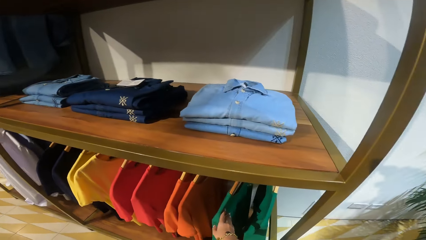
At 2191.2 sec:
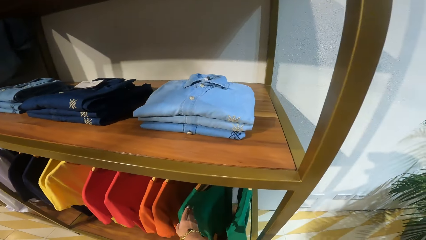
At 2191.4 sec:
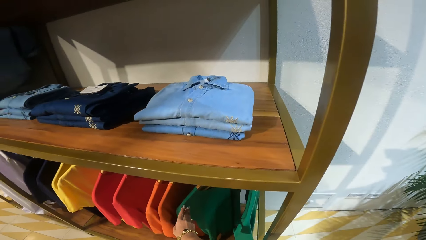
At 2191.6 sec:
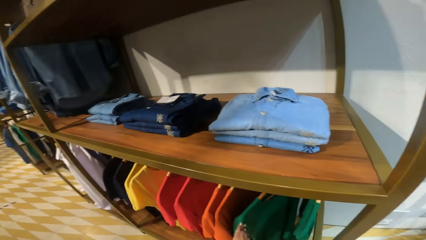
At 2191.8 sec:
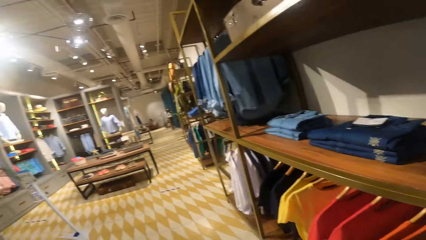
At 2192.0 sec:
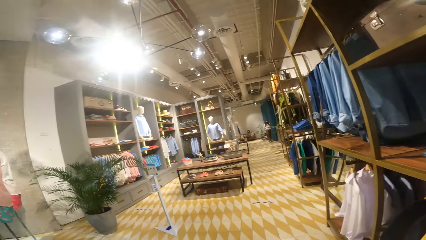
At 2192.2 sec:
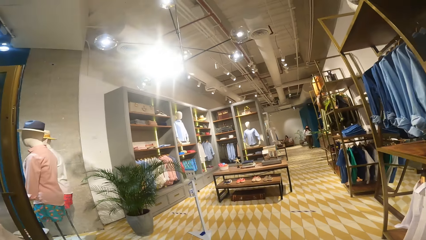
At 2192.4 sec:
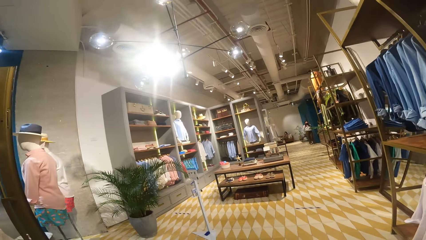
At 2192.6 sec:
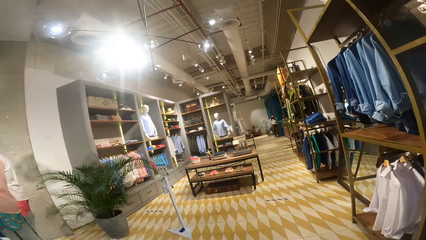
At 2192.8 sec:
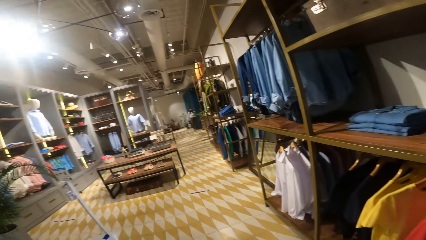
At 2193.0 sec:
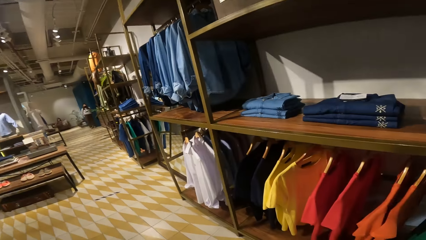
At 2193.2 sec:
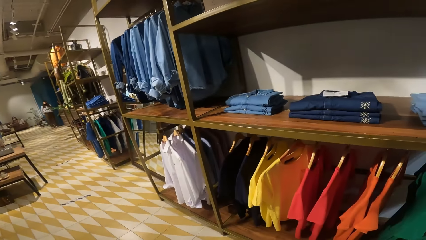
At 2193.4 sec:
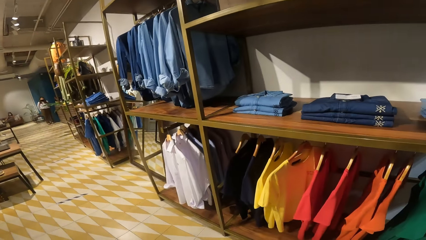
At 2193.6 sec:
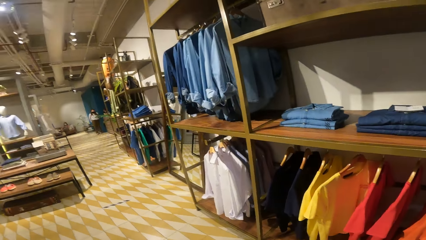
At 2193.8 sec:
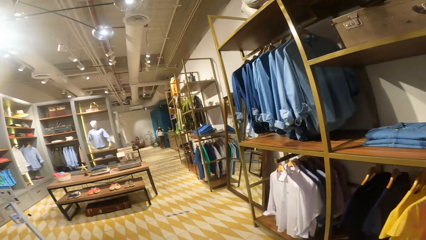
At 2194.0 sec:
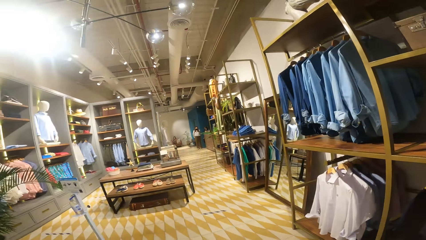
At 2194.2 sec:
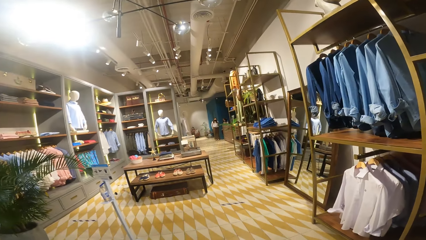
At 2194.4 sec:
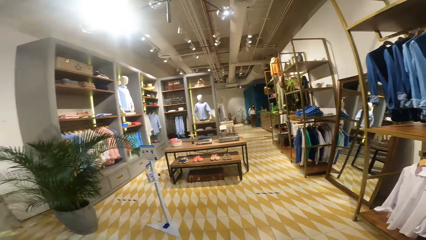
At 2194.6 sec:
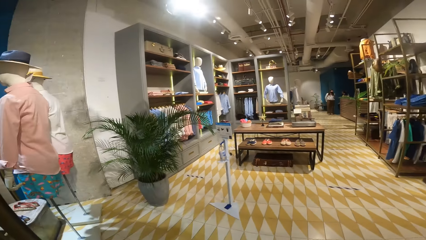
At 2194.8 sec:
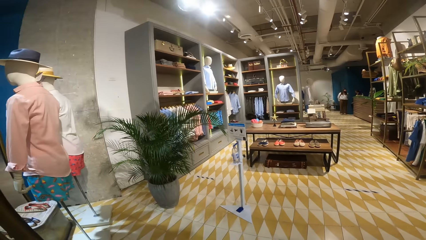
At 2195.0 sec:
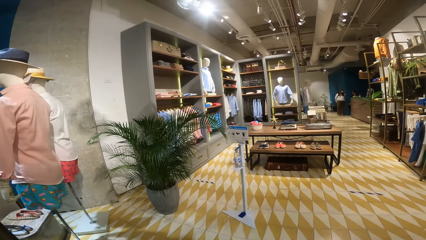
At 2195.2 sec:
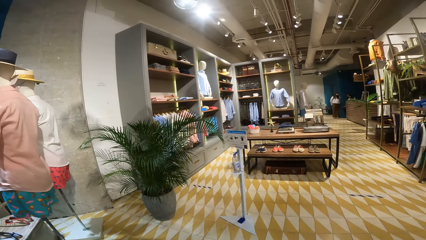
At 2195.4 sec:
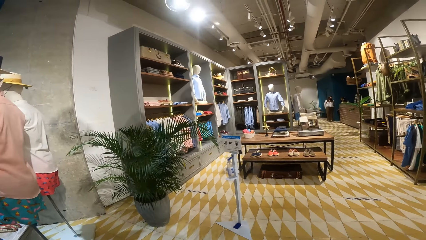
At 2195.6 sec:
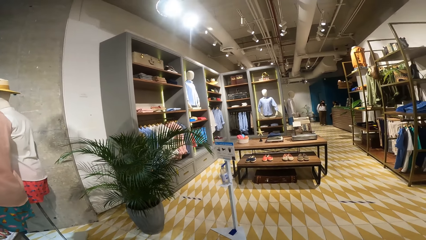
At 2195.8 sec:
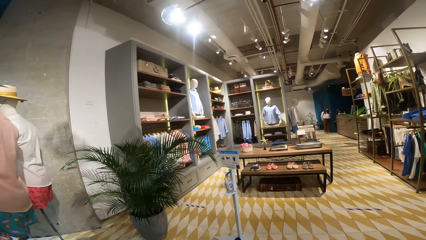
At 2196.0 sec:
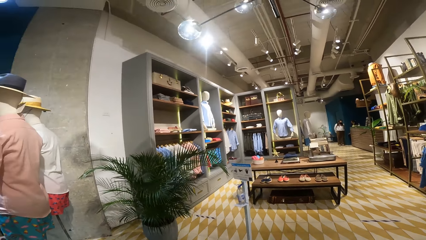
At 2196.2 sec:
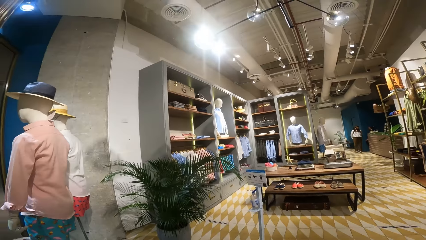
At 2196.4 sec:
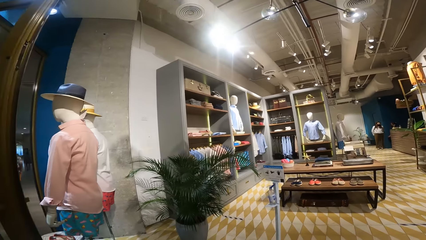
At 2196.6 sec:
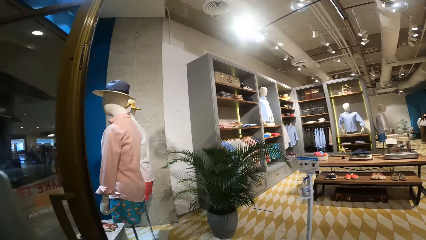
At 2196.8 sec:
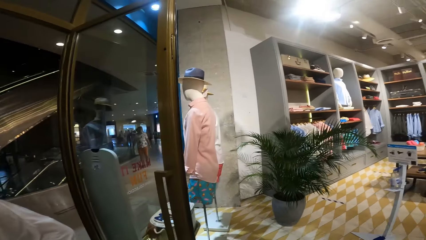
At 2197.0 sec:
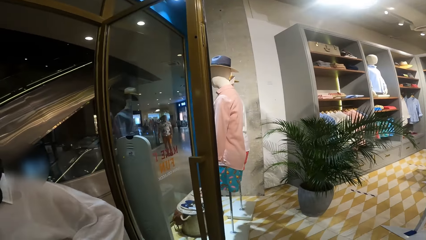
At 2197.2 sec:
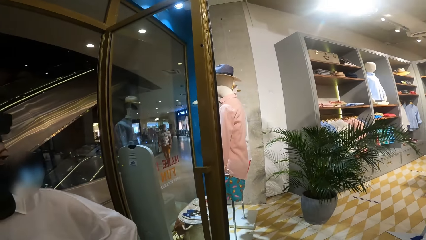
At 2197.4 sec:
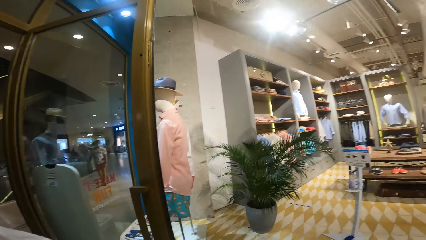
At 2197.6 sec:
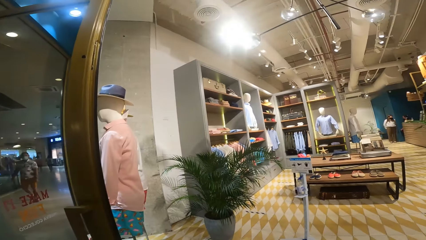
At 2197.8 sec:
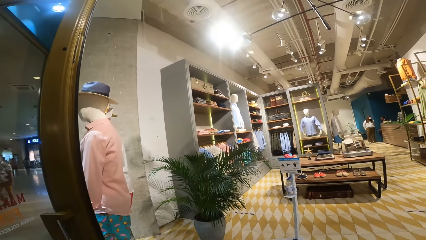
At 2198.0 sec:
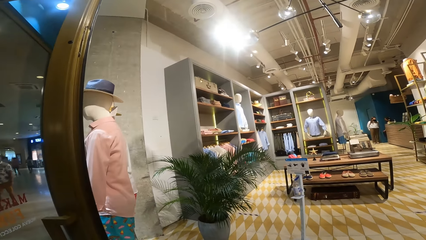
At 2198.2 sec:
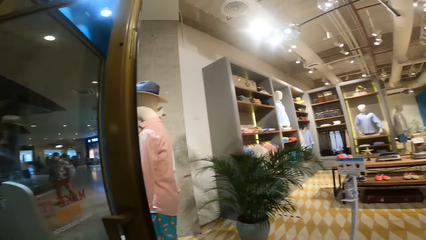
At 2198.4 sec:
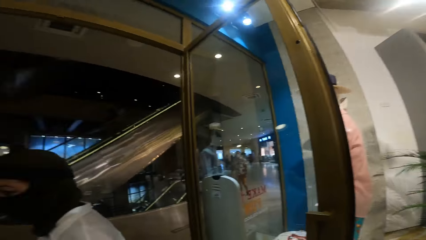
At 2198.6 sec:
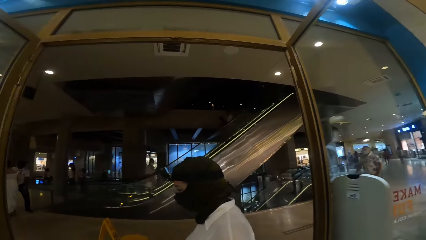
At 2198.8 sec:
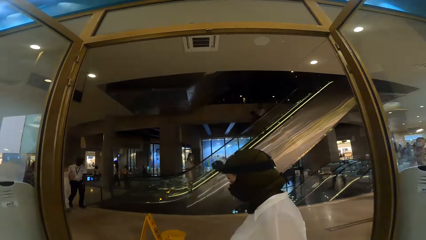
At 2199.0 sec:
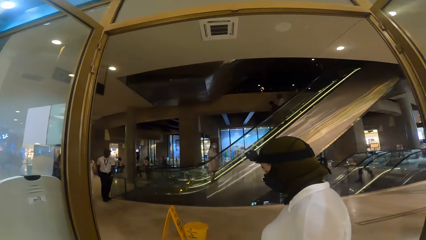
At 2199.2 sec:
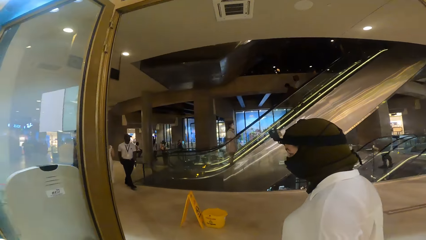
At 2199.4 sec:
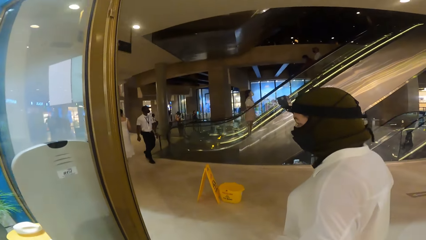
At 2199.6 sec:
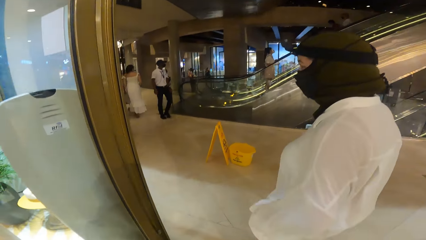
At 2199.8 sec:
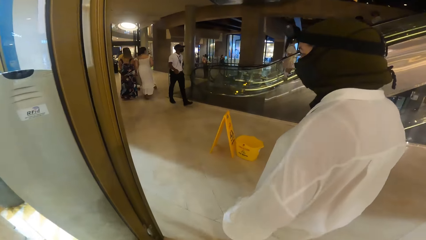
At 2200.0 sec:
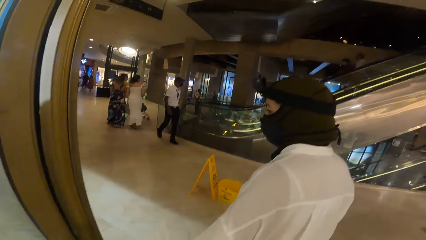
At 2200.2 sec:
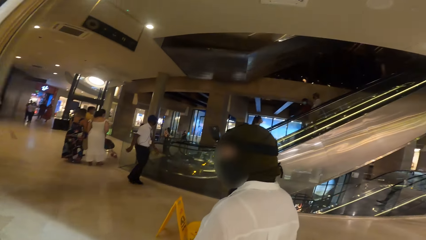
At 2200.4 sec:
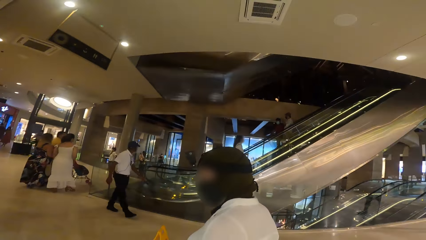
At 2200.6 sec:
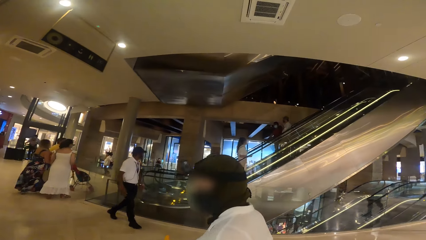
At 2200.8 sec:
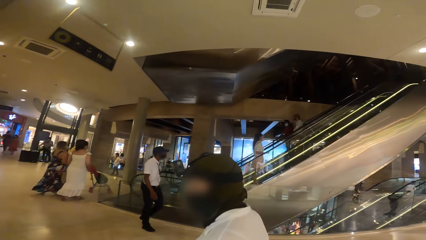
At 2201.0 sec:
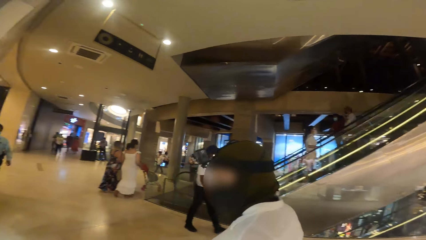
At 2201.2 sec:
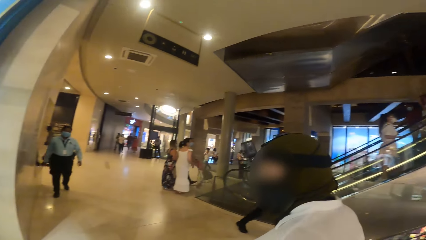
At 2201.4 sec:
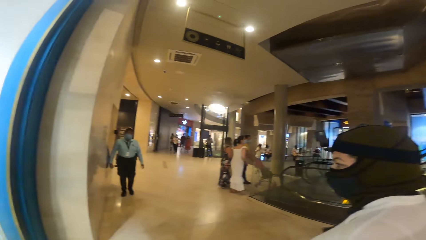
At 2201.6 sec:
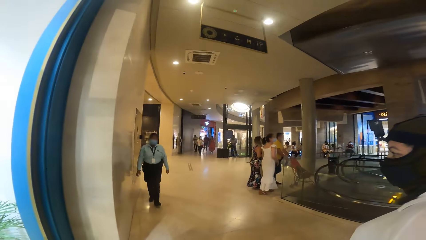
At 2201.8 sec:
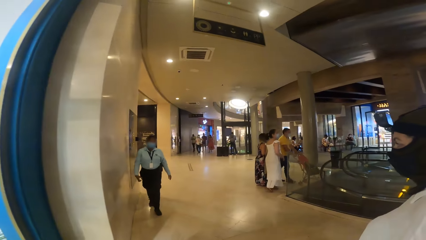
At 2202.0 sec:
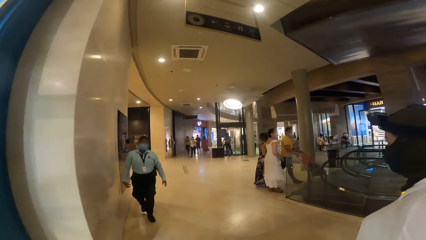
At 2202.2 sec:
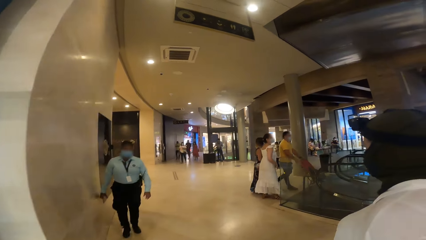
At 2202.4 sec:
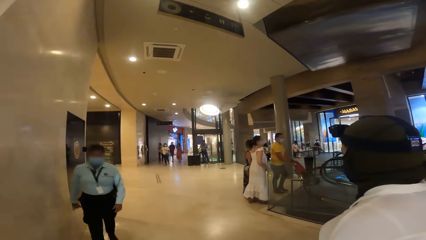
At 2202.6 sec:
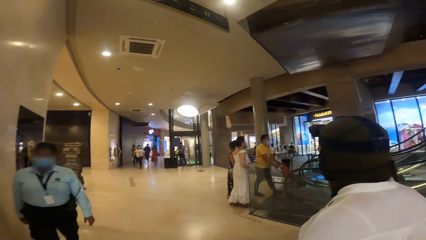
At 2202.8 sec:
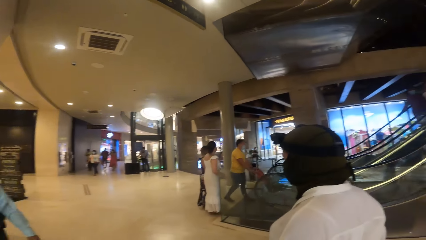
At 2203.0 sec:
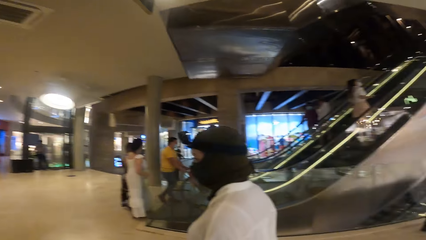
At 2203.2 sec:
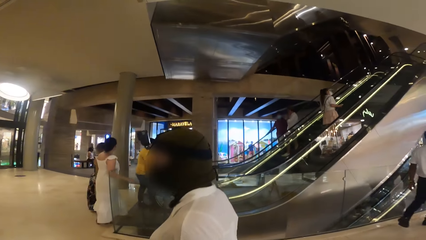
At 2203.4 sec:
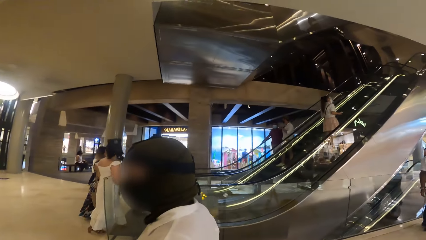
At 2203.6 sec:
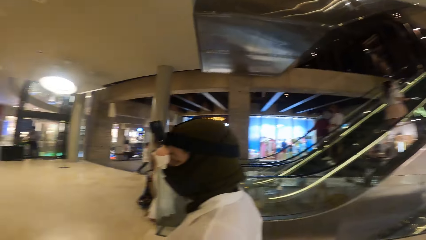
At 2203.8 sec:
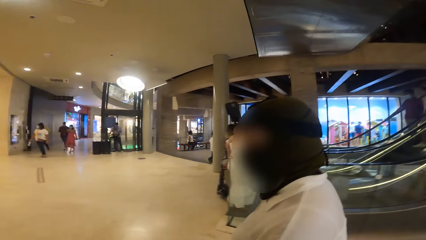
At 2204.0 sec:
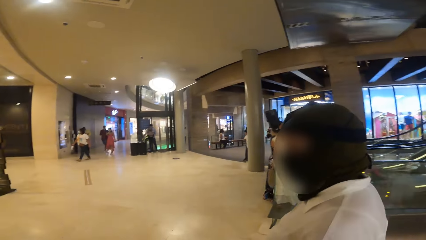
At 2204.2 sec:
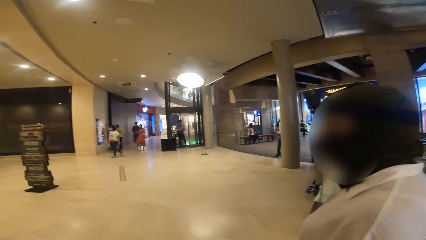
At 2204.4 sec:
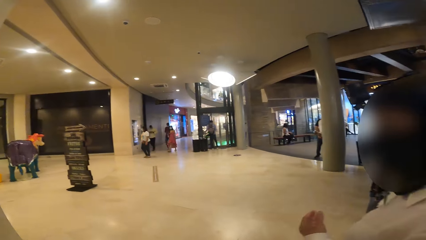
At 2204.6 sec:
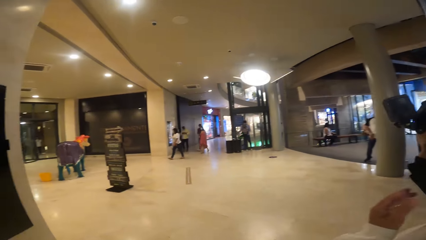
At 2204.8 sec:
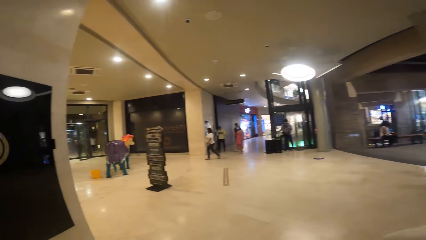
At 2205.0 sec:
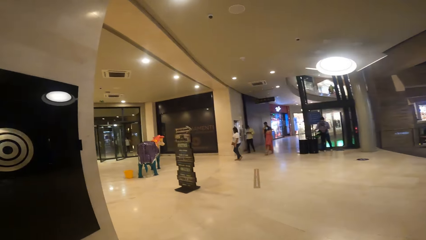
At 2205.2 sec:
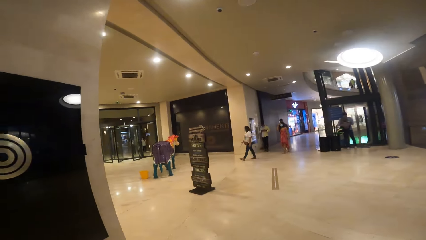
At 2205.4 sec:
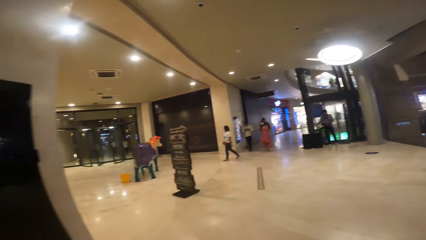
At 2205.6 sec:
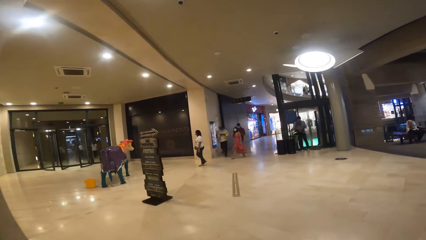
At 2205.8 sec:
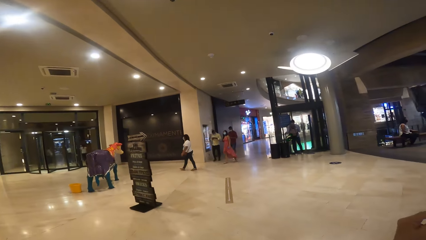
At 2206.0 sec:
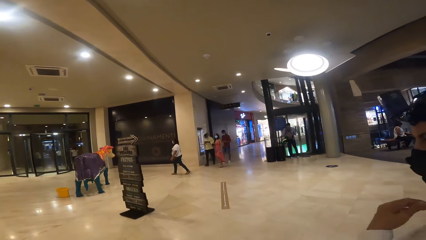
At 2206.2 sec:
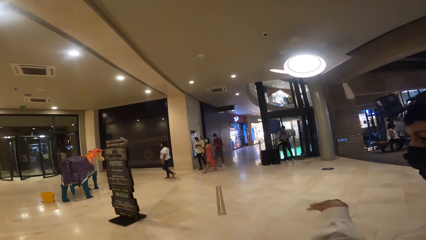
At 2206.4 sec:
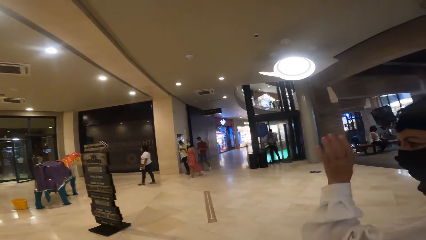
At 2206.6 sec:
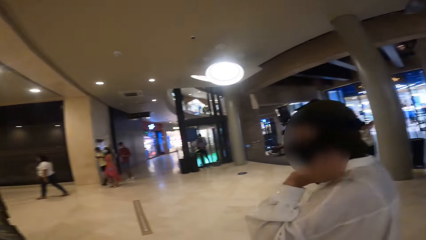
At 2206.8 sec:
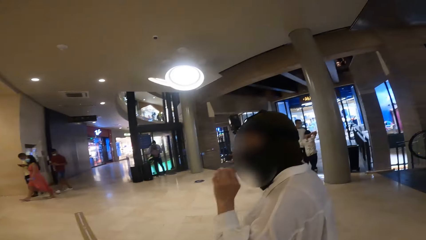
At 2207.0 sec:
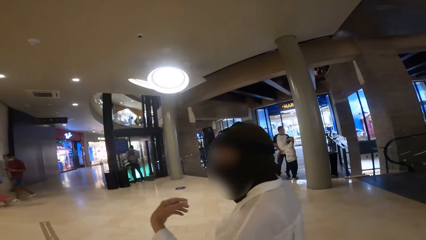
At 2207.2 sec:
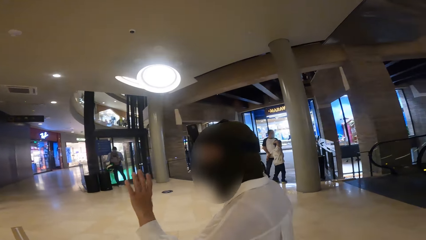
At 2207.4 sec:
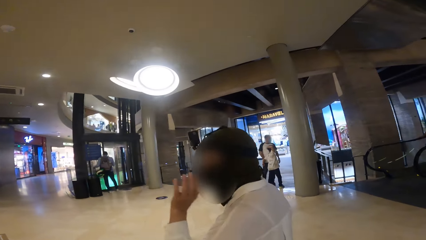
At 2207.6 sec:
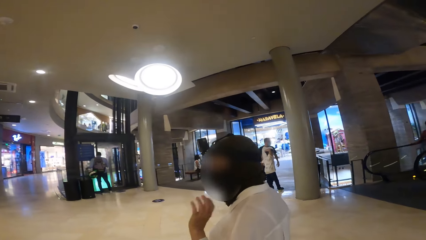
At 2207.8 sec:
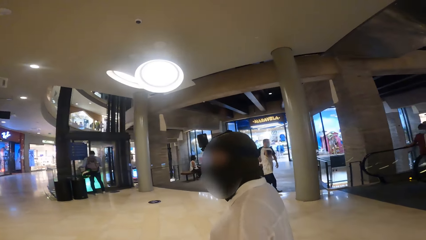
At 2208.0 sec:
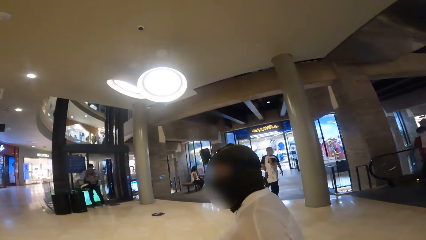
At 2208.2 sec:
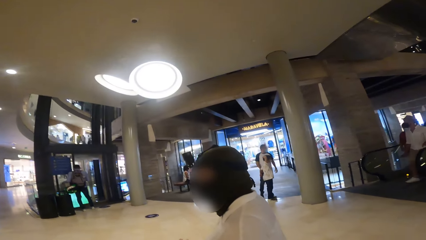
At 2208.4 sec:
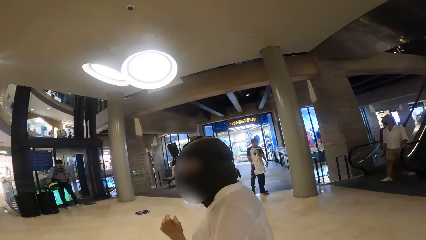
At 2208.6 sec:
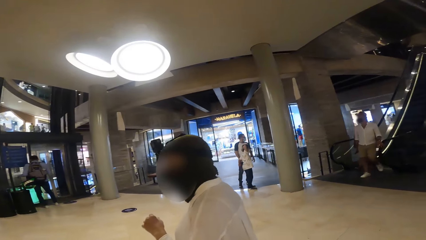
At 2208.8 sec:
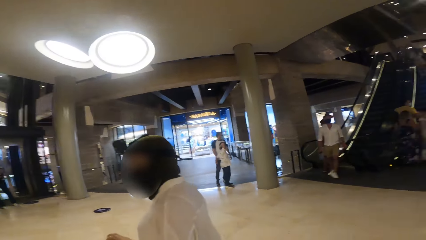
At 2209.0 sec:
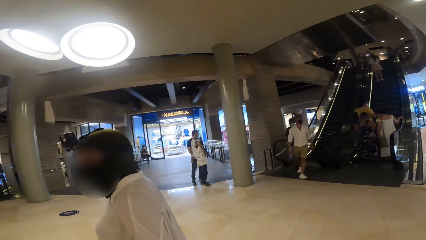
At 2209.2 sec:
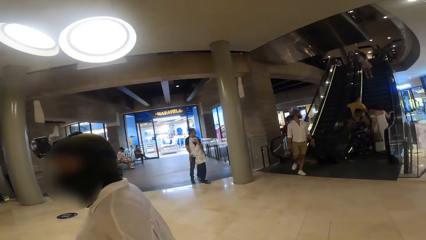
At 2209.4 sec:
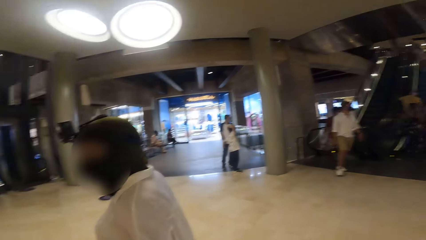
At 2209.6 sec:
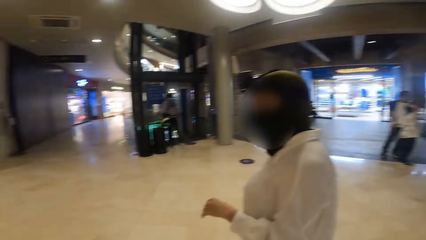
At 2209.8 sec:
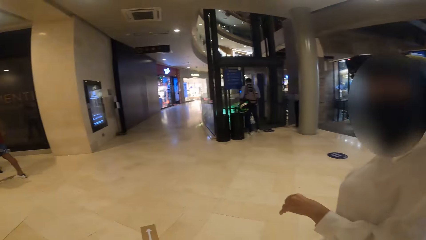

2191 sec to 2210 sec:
The camera wearer looks at the clothes and looks around the clothing store. They look at a woman. They walk in the mall with the woman. The woman walks in the mall. The woman converses with the camera wearer. The woman moves a hand. The camera wearer looks at the woman.
